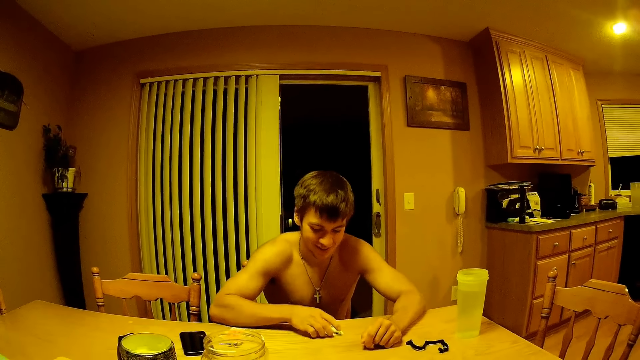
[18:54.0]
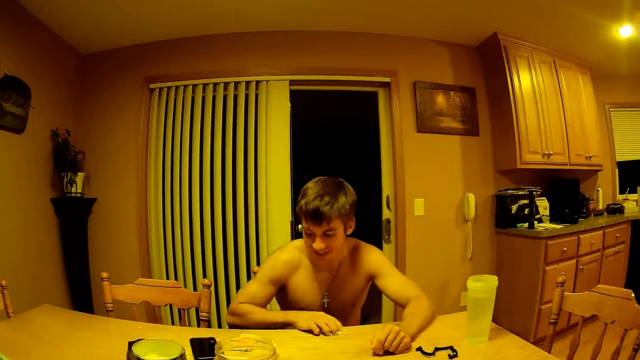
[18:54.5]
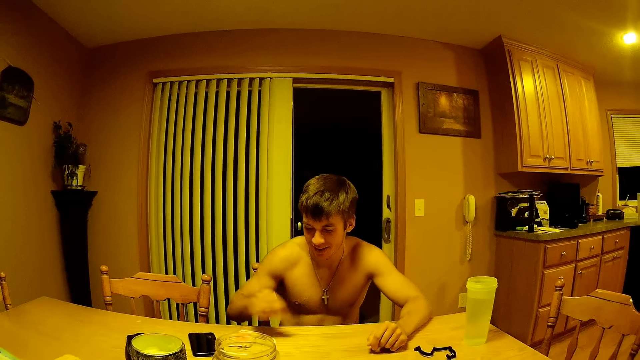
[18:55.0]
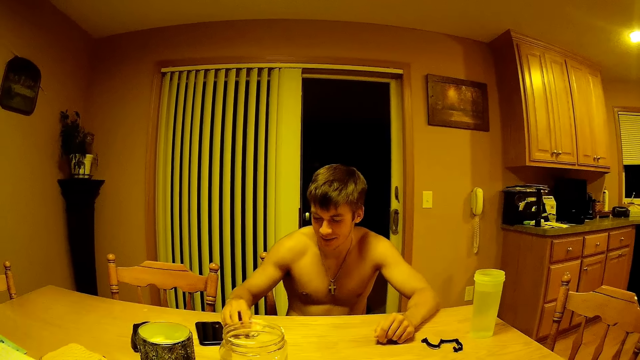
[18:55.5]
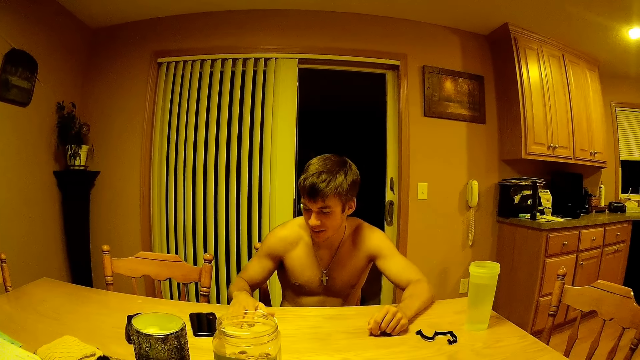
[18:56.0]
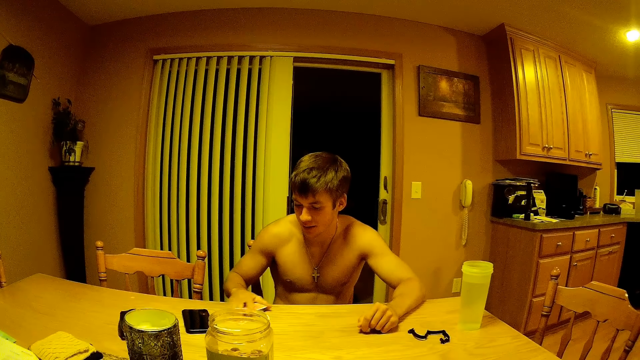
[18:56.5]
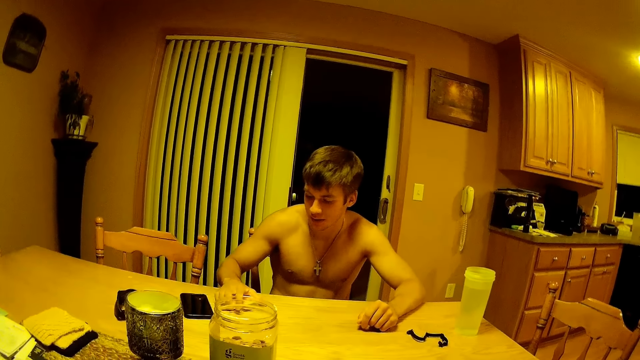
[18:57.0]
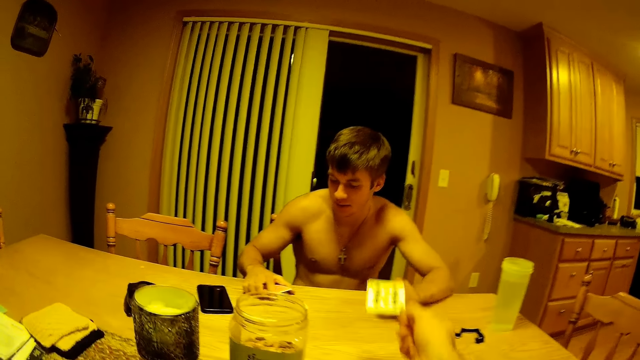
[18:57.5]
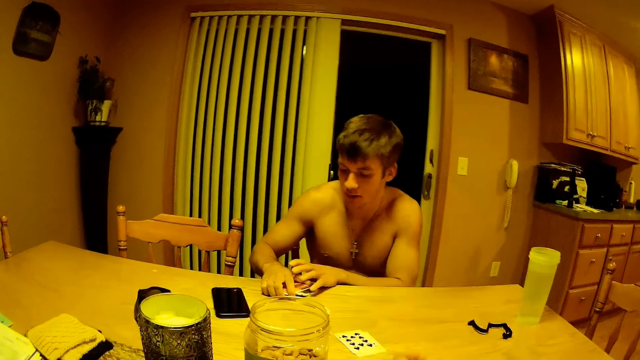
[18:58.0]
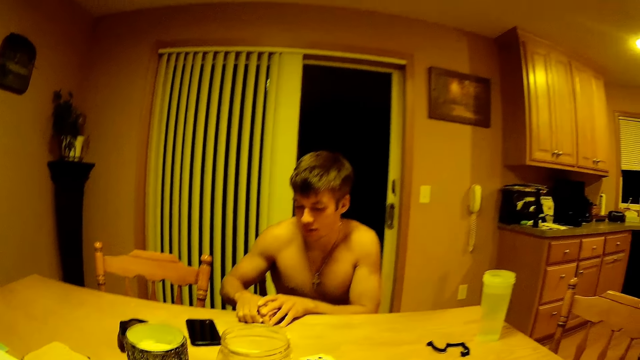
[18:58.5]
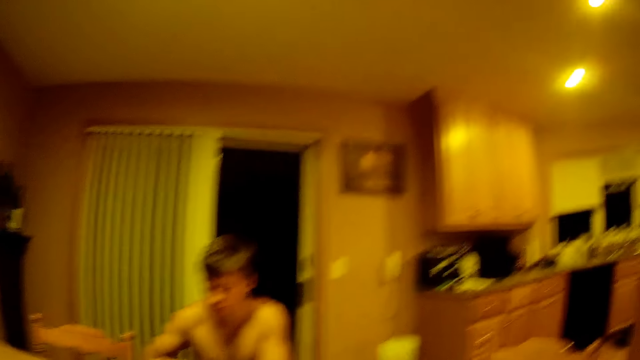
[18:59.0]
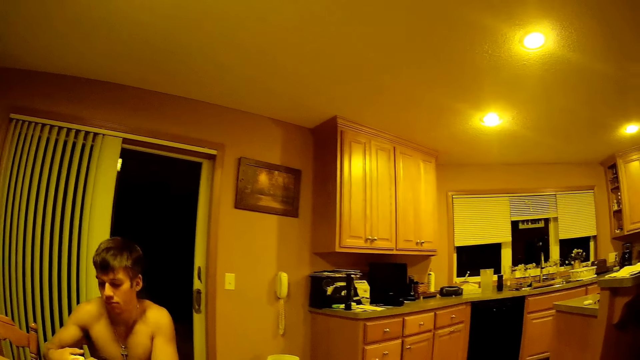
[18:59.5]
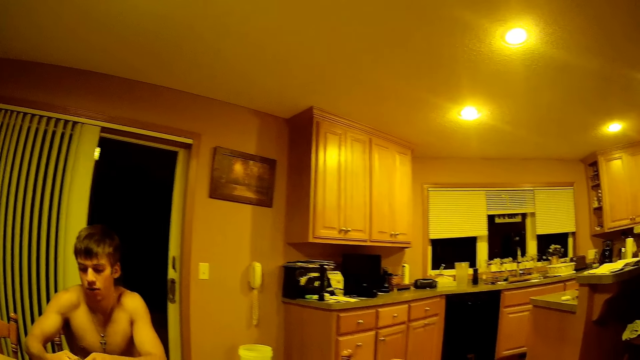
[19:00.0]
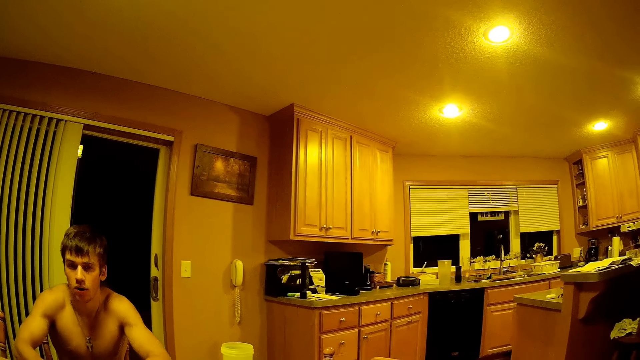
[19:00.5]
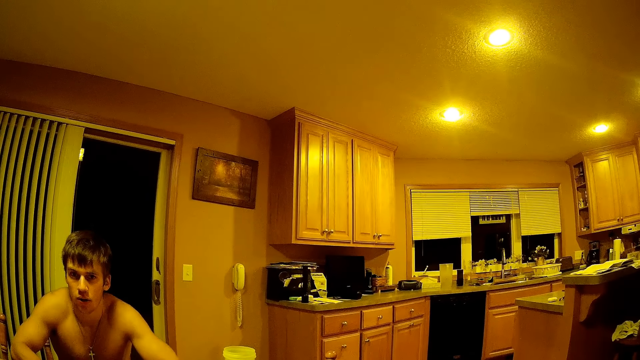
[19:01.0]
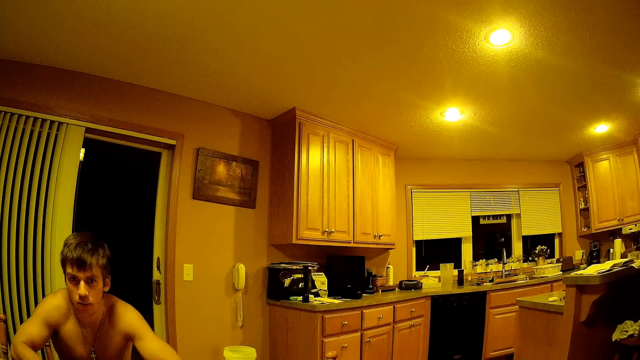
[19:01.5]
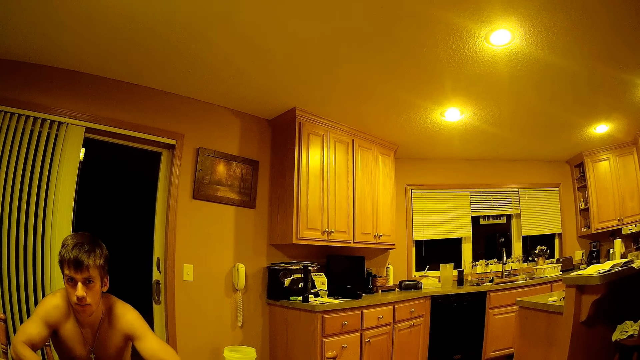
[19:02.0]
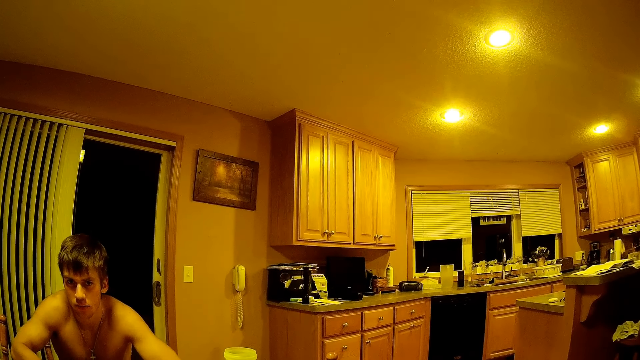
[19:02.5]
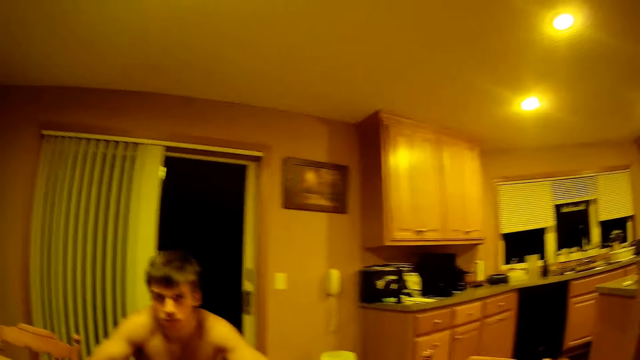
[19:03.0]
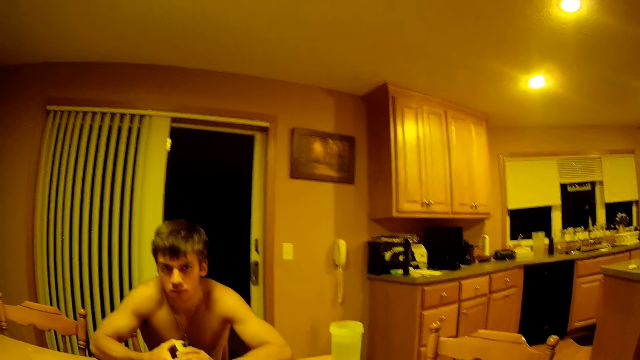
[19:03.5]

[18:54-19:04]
The camera wearer mutters some words to a male companion. The male companion picks a card, places the card on other cards, and pulls the cards. The camera wearer drops a card with a spade on the table. The male companion picks the cards and holds the cards in his hands.

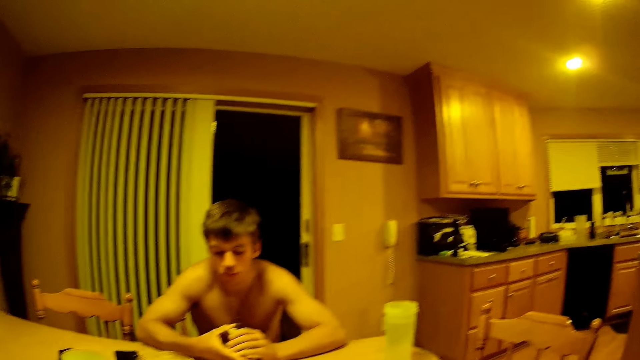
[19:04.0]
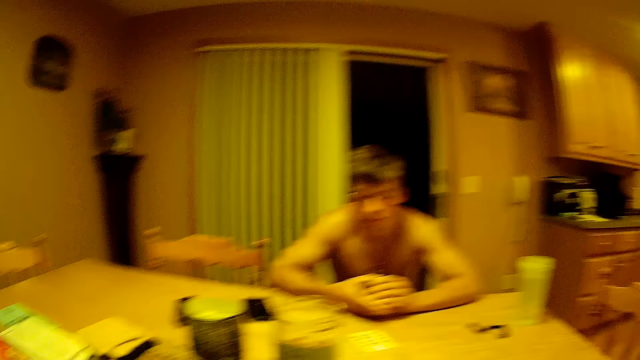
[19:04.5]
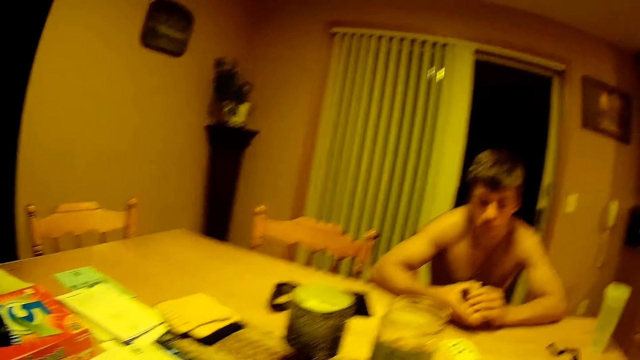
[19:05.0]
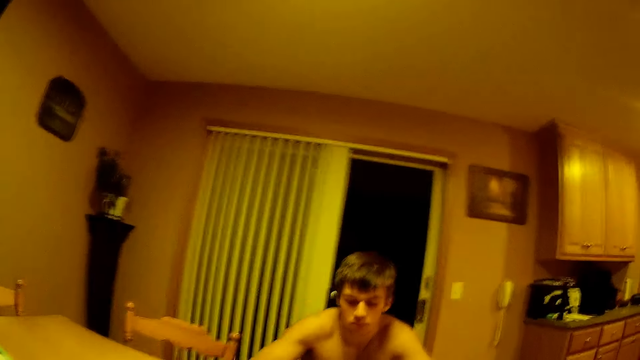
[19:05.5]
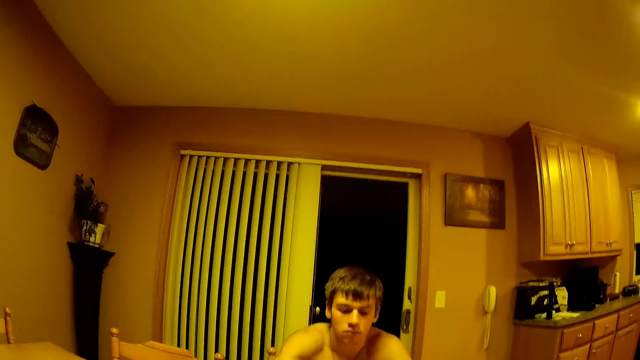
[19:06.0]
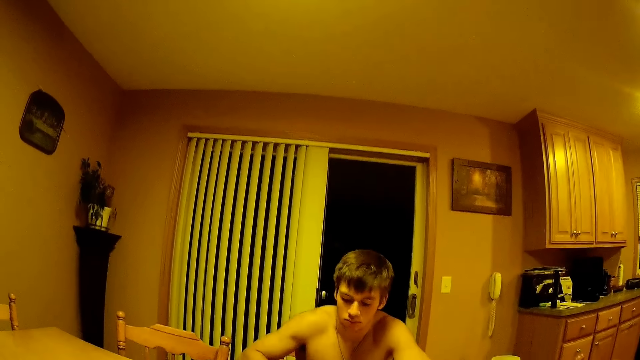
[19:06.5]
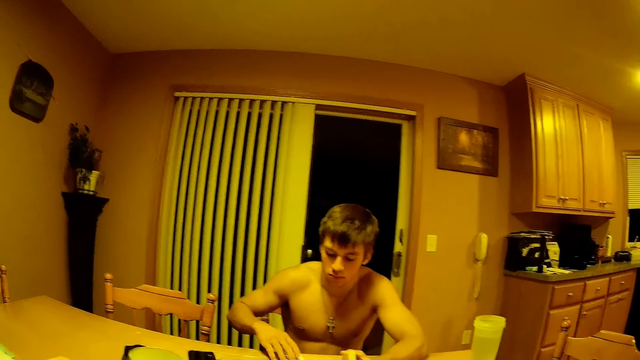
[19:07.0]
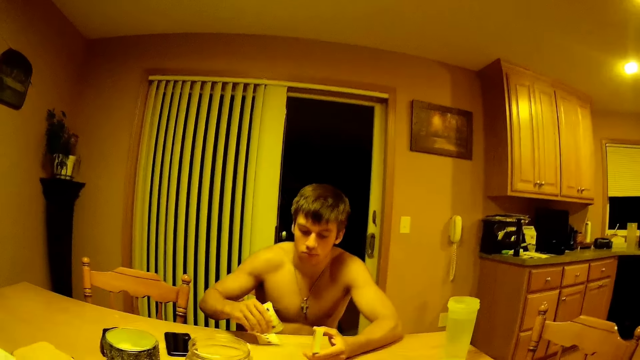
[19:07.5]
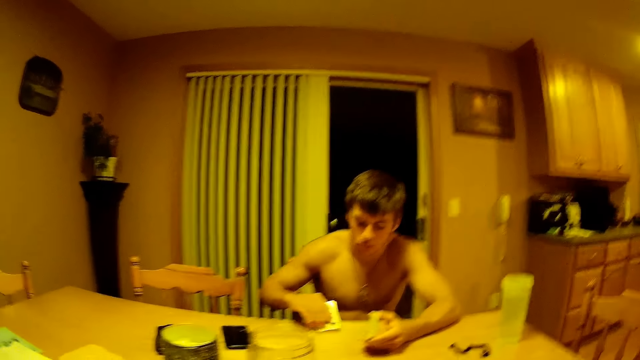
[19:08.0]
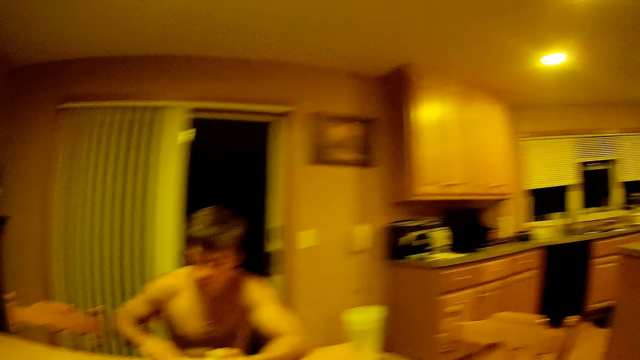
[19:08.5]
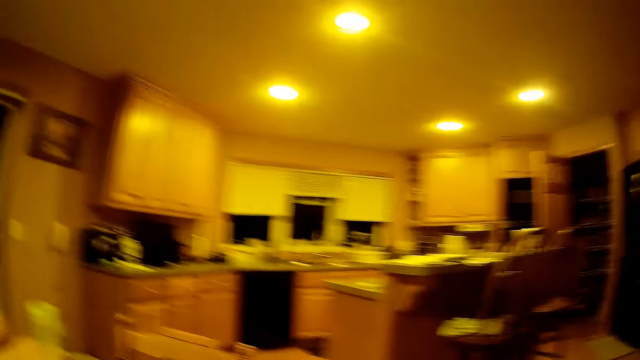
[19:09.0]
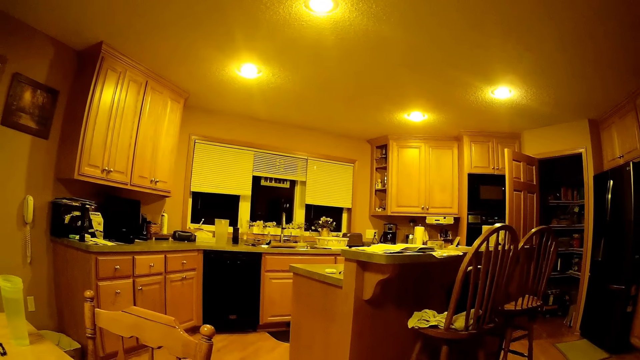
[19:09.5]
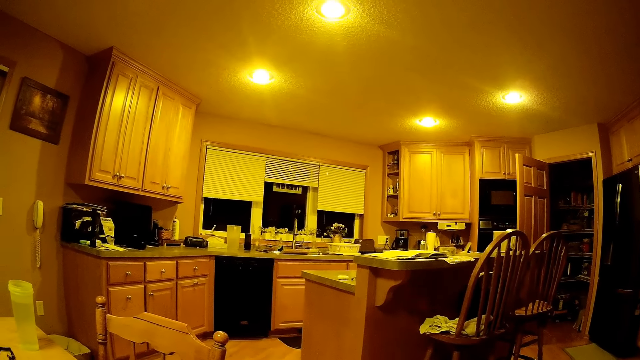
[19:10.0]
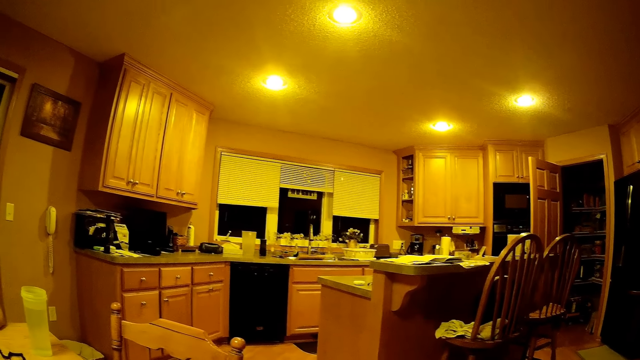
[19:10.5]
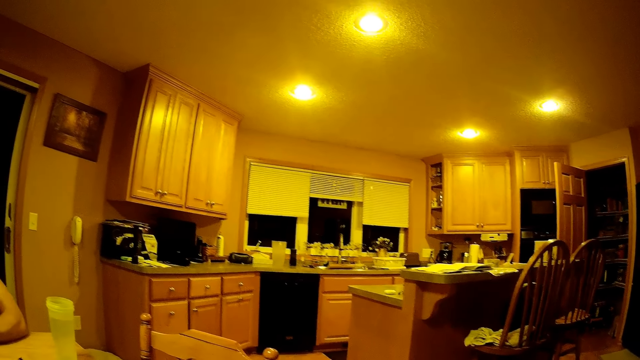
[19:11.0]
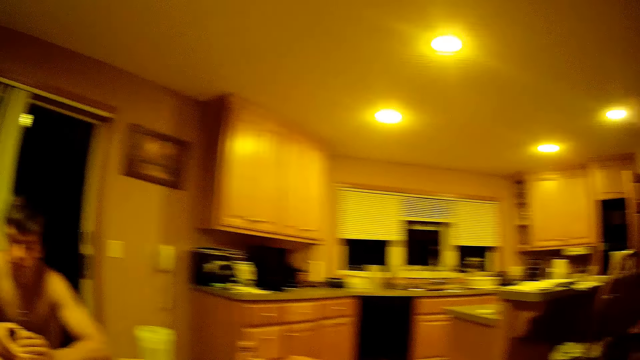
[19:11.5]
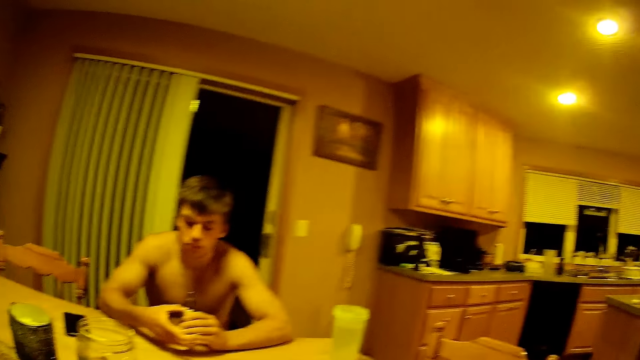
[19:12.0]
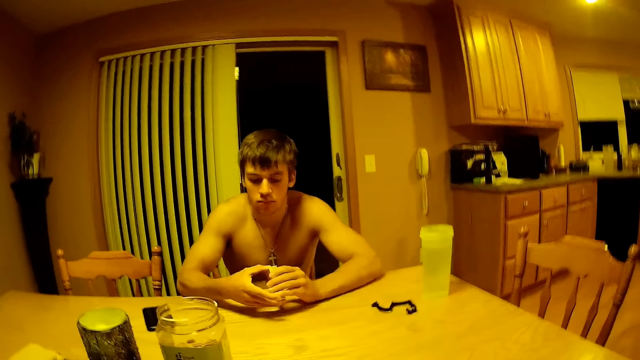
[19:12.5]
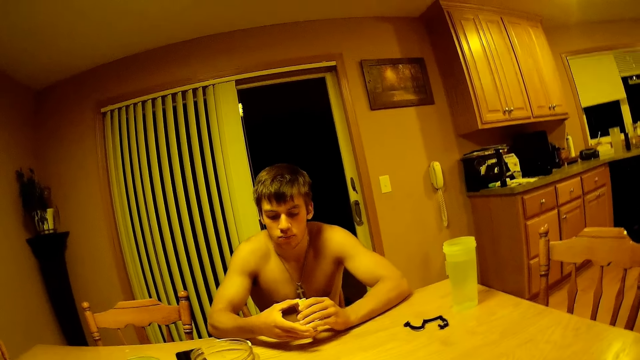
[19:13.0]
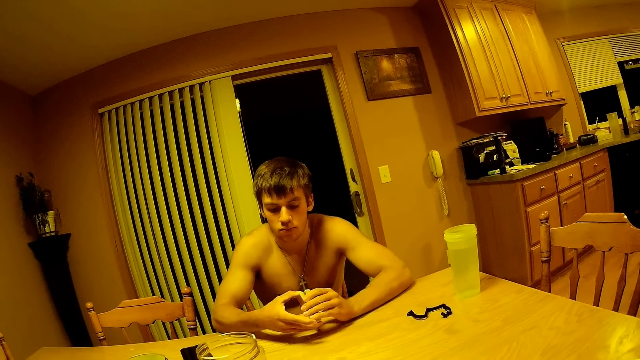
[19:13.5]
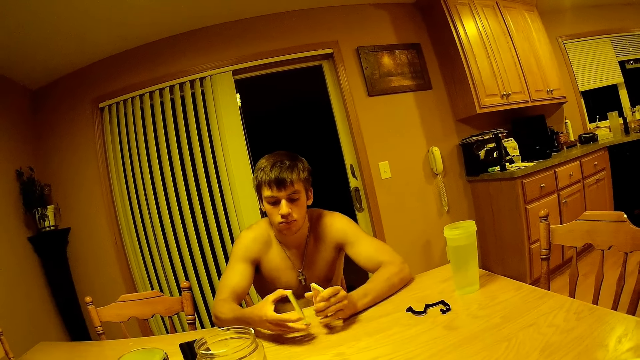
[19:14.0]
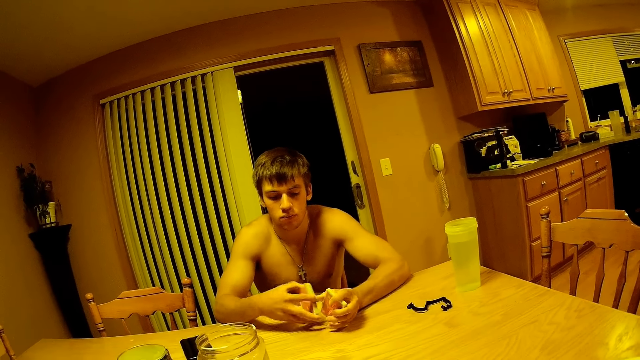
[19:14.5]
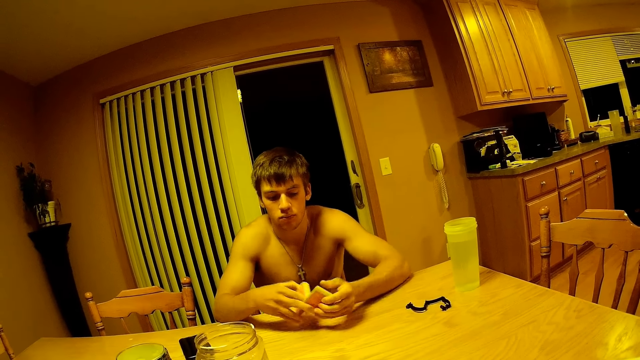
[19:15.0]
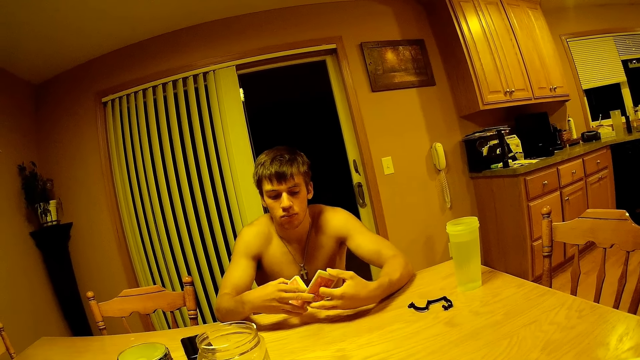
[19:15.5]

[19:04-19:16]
The camera wearer mutters some words to a male companion. The male companion pulls a card and picks the cards. The camera wearer stares at the room and shifts focus to the kitchen area. The male companion holds the cards in his hands. The camera wearer moves focus back to the male companion. The male companion divides the cards in his hands.
